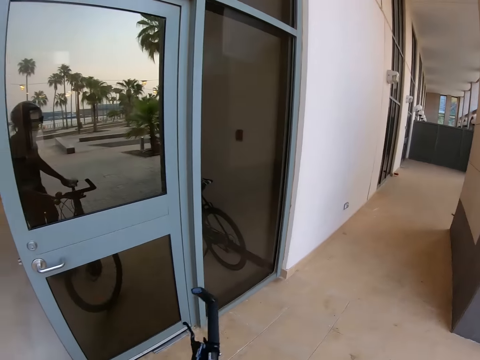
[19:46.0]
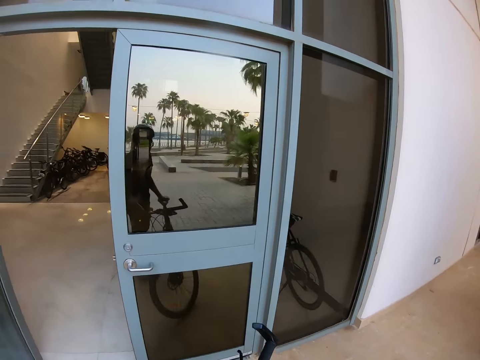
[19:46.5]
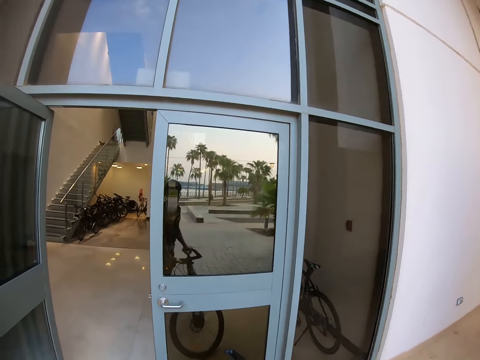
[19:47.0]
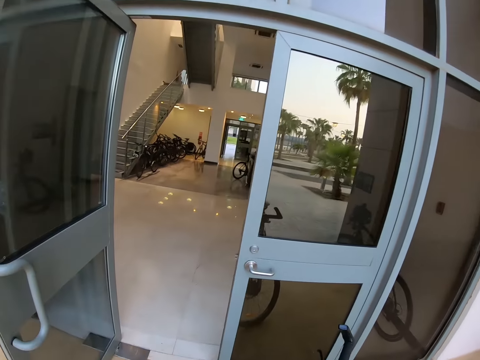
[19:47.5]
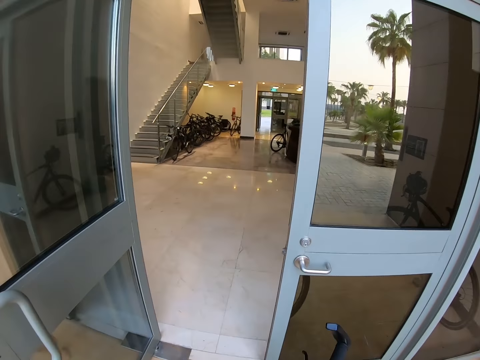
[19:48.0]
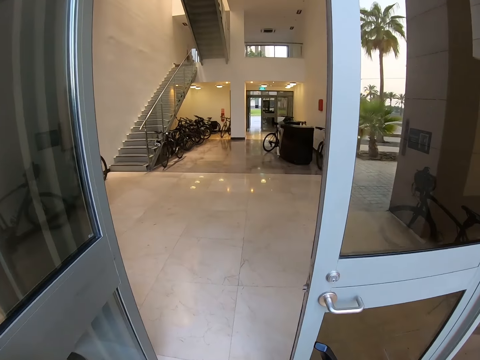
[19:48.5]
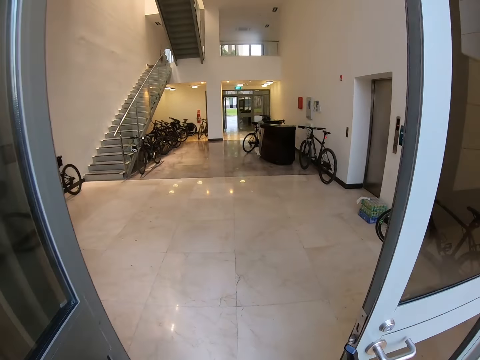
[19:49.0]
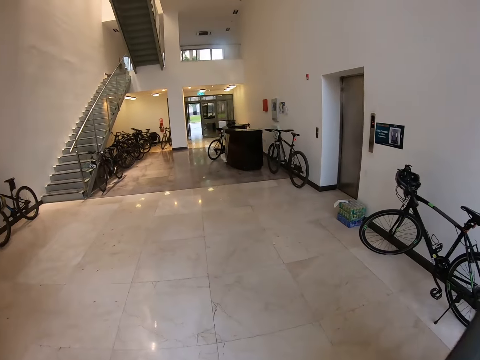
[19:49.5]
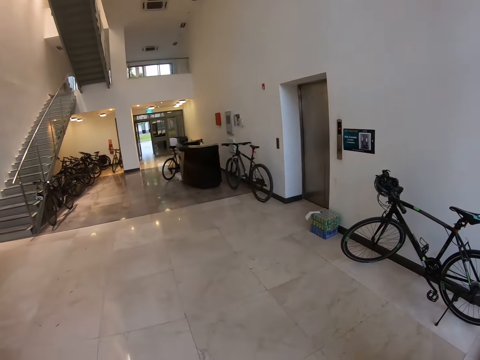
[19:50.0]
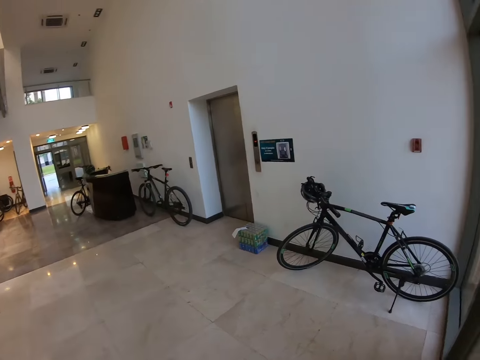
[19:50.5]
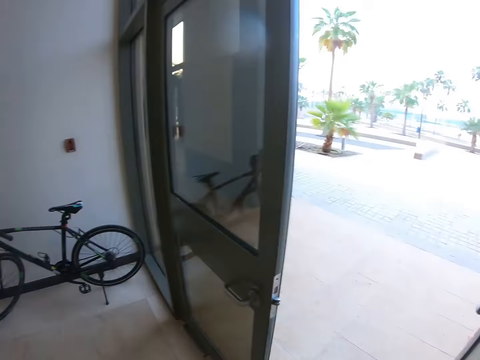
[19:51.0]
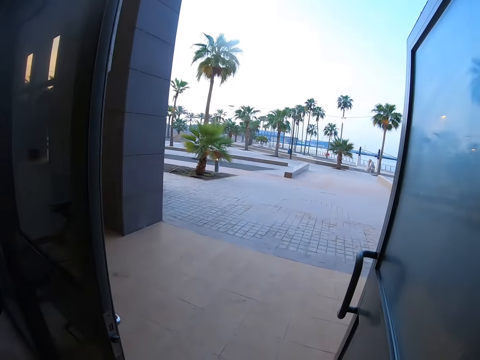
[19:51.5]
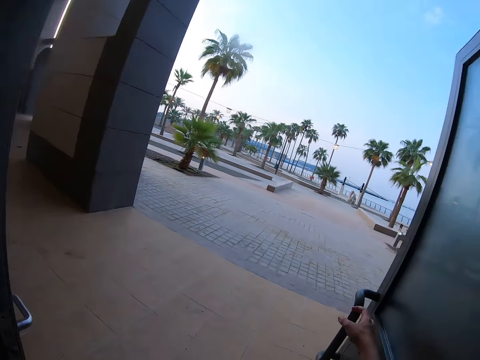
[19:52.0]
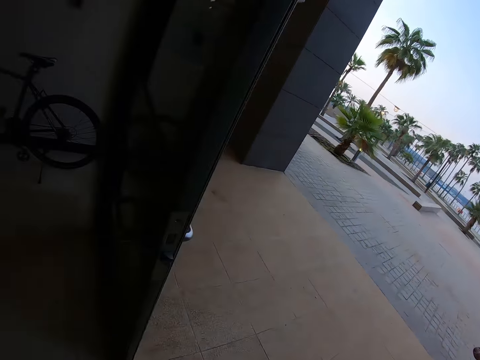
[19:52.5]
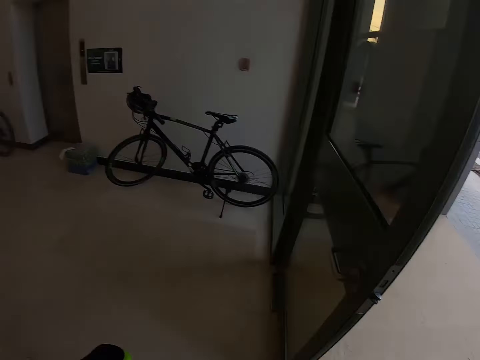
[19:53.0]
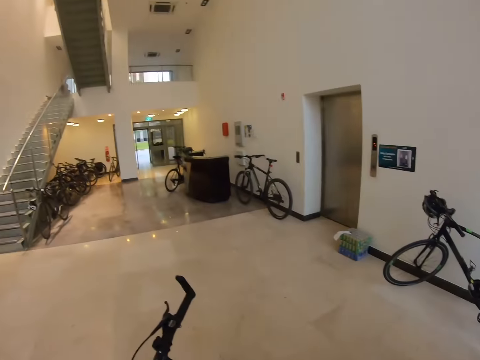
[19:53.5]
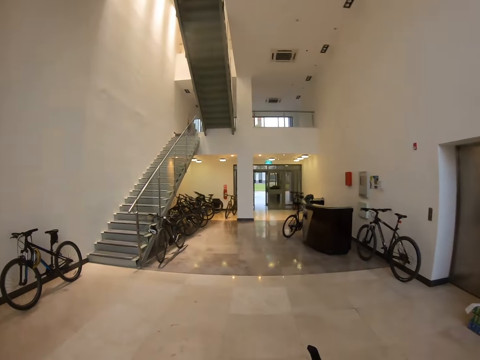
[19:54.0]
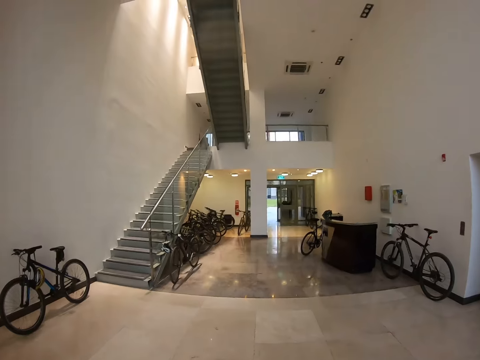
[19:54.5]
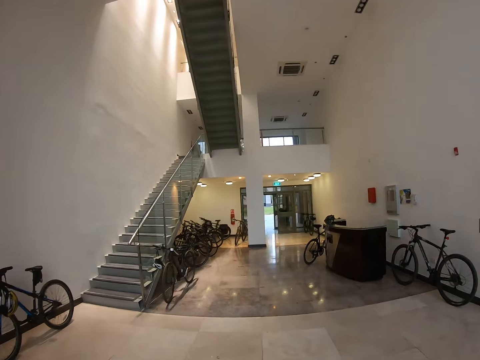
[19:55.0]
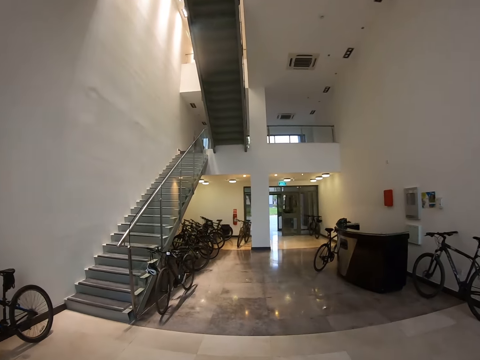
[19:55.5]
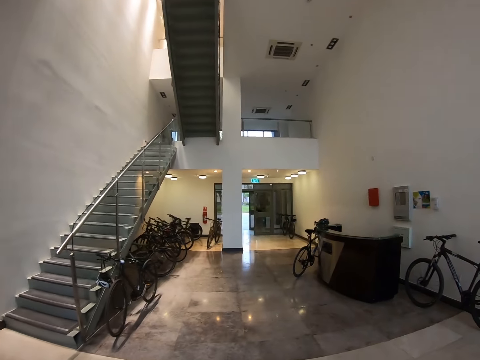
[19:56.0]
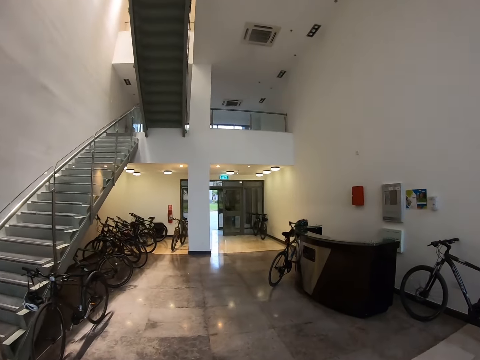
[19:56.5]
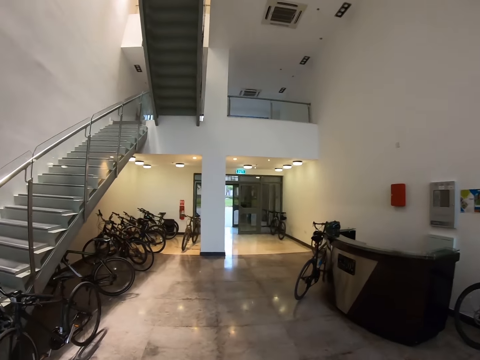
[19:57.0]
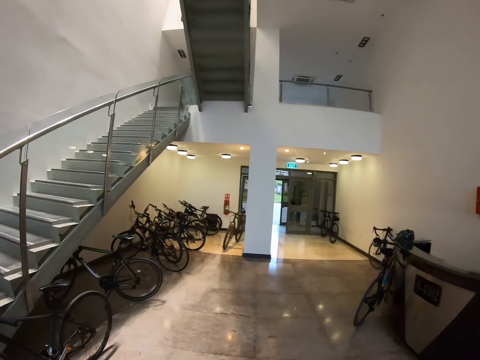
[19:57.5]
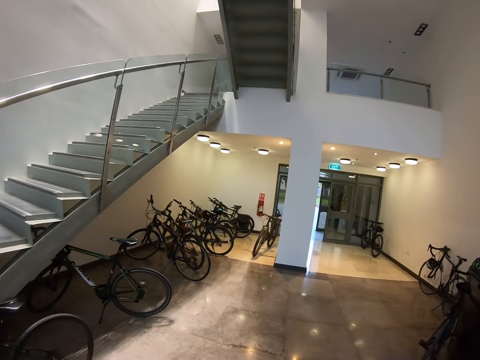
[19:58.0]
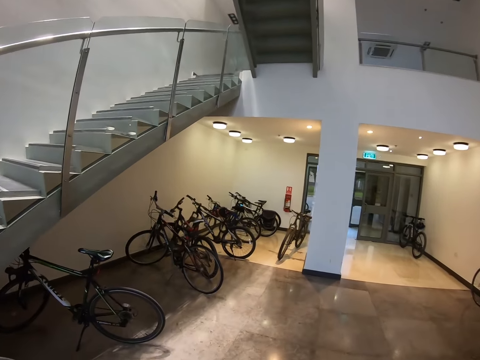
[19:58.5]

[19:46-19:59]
The camera wearer pulls the bike. They ride the bicycle into the building. They push the bike in the building.

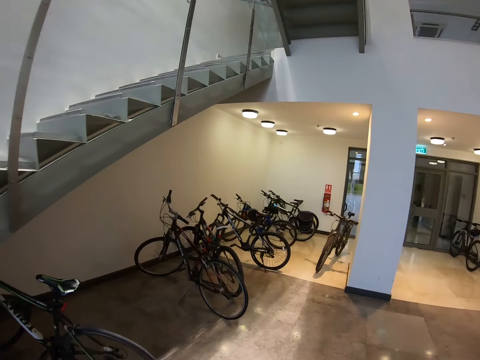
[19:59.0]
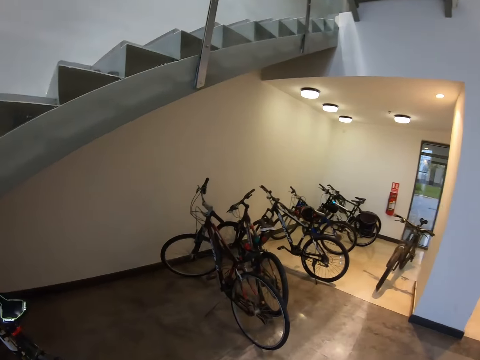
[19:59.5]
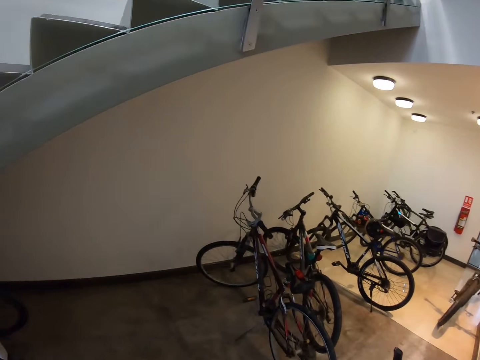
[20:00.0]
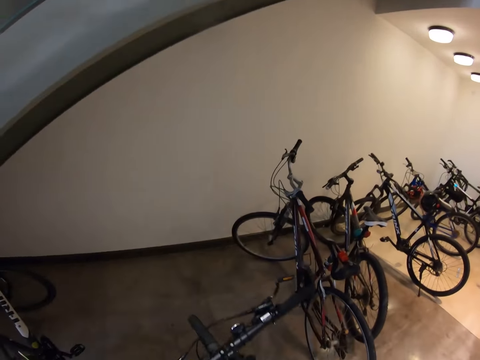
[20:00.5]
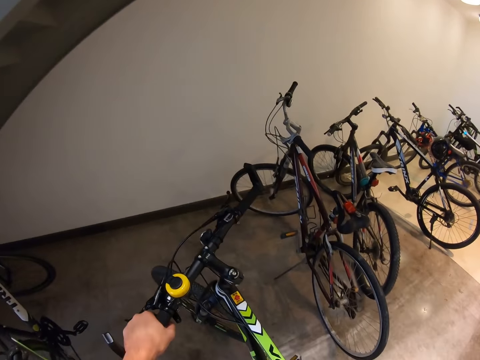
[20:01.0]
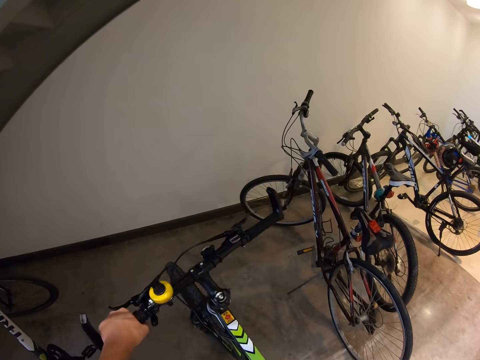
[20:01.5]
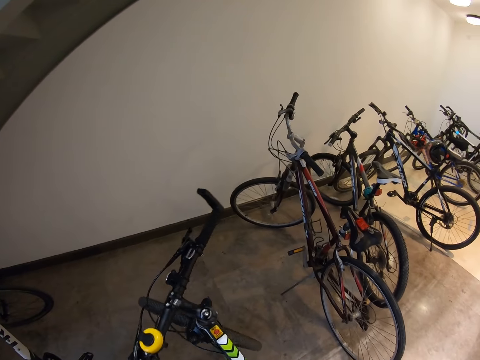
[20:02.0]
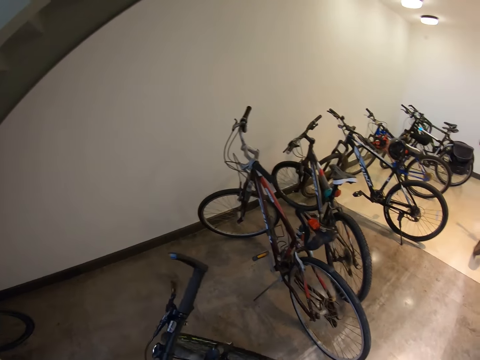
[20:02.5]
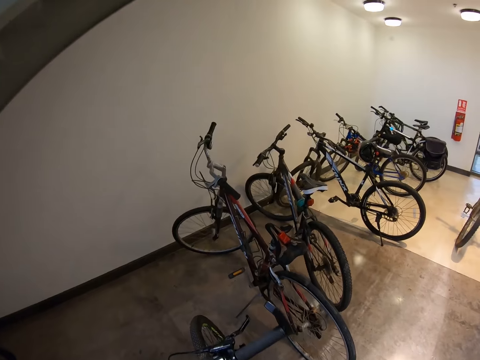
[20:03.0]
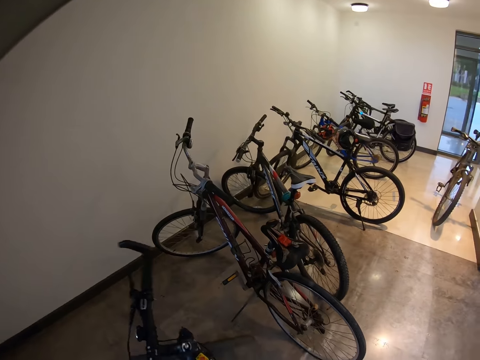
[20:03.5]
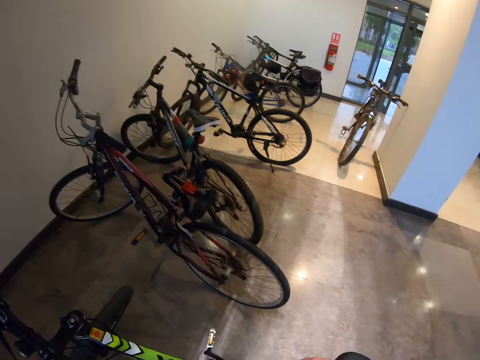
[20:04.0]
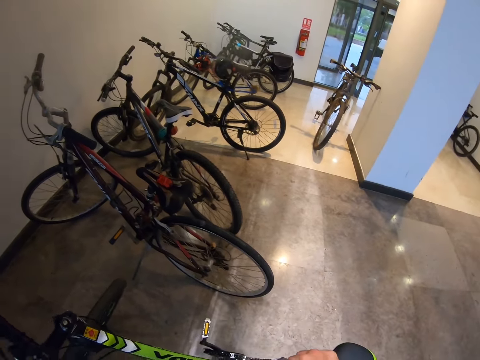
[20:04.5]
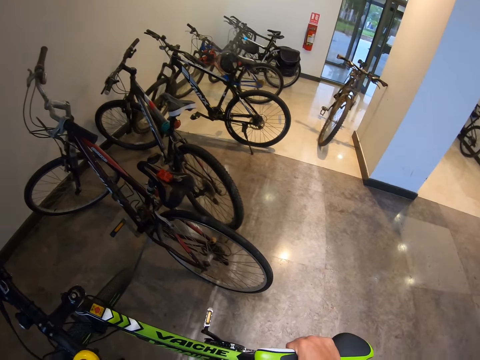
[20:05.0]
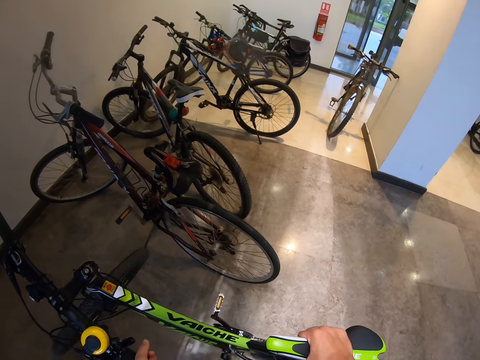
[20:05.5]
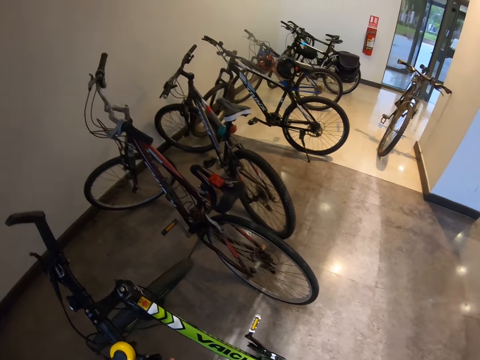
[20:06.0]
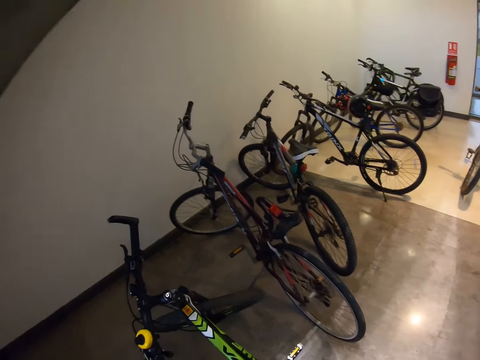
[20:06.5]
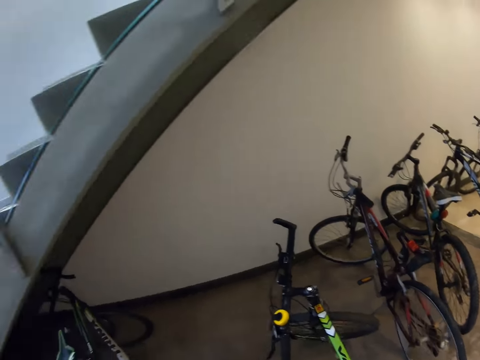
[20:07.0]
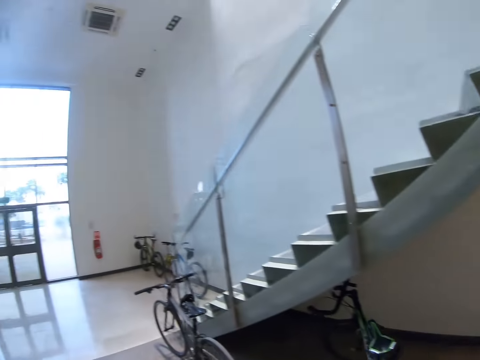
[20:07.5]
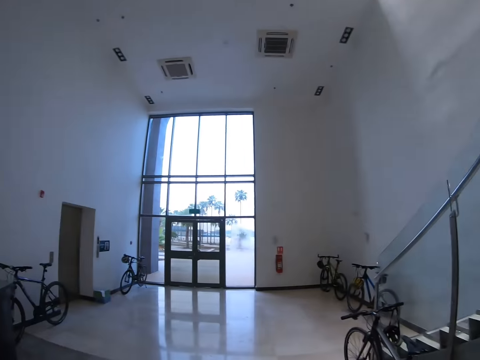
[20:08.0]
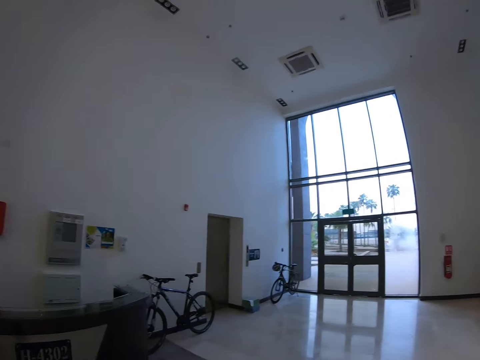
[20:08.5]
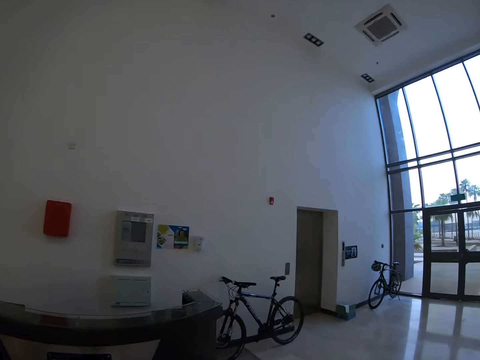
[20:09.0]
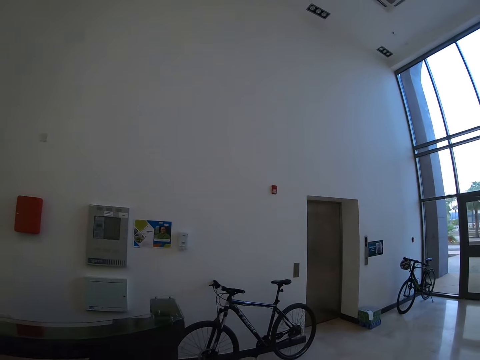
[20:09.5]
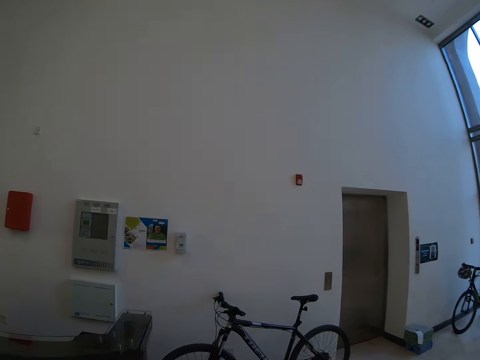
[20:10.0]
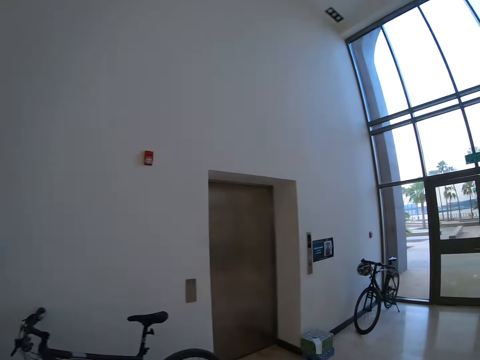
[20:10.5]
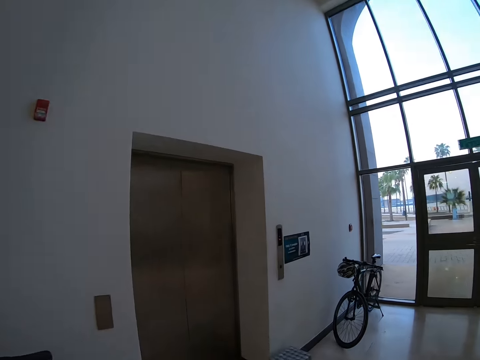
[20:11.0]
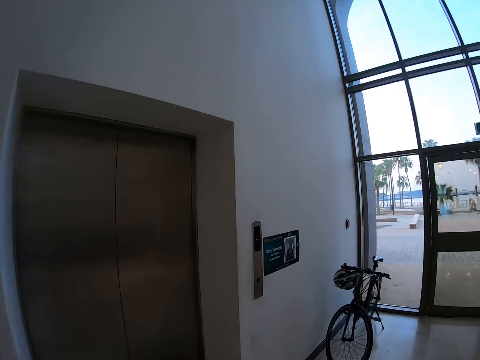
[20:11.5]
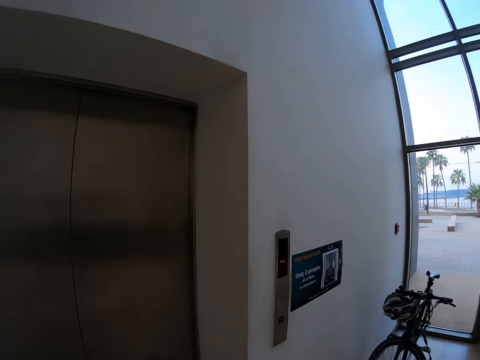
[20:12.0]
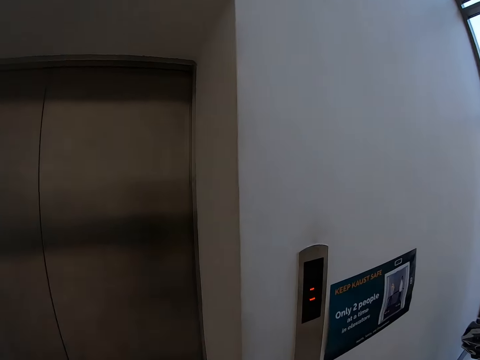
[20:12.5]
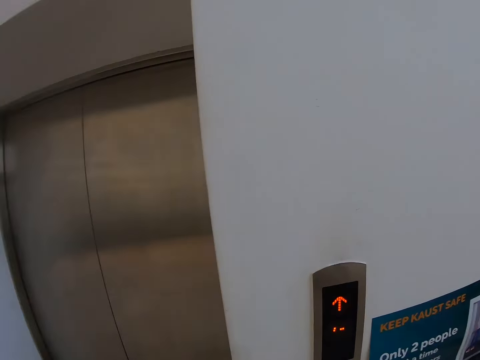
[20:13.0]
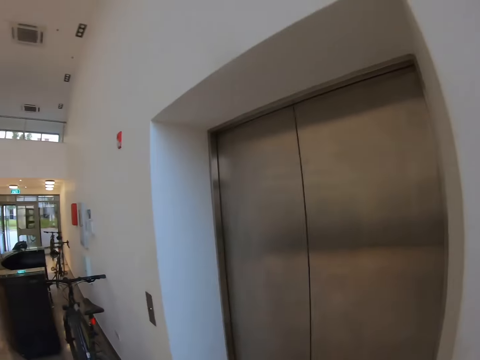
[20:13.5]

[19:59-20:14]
The camera wearer parks the bicycle. They walk on the floor in the building.
